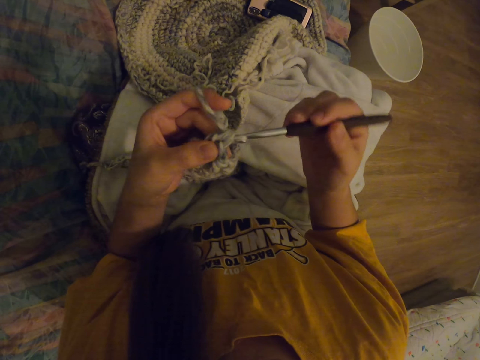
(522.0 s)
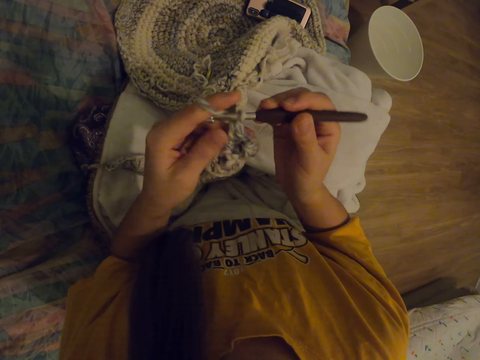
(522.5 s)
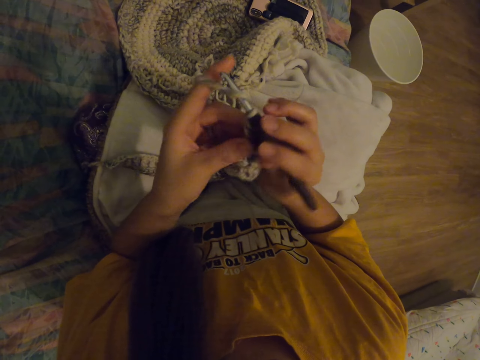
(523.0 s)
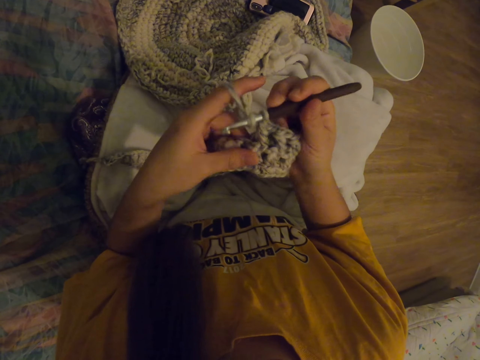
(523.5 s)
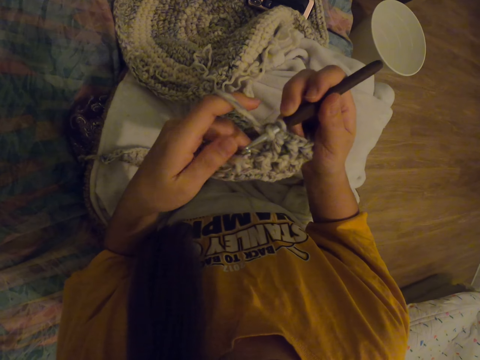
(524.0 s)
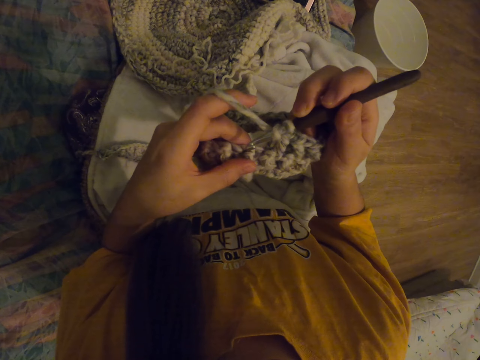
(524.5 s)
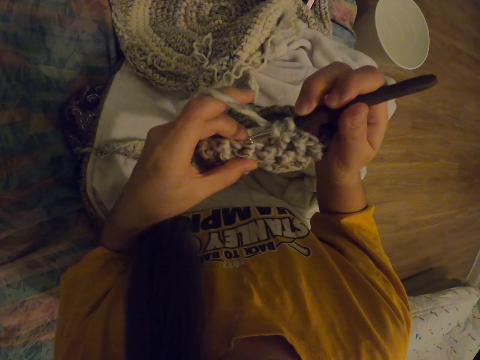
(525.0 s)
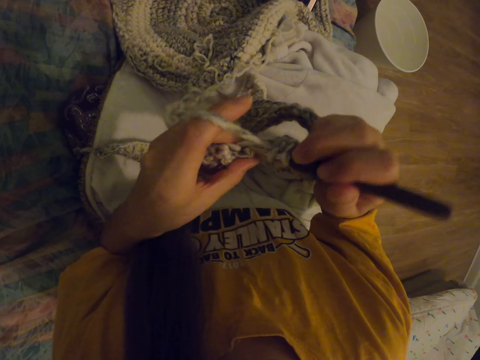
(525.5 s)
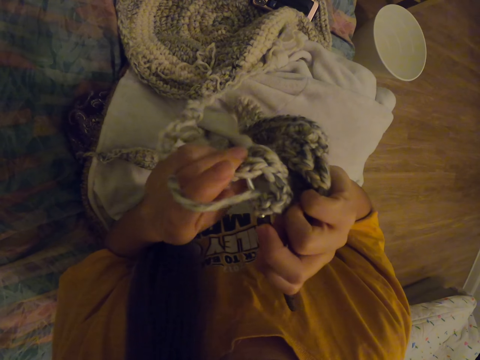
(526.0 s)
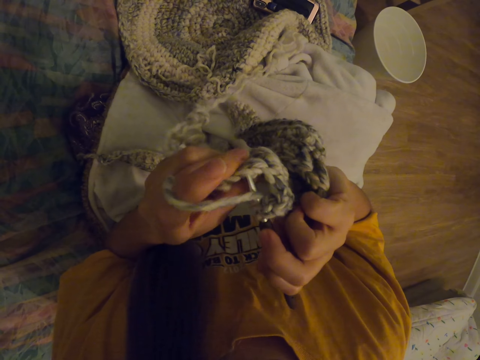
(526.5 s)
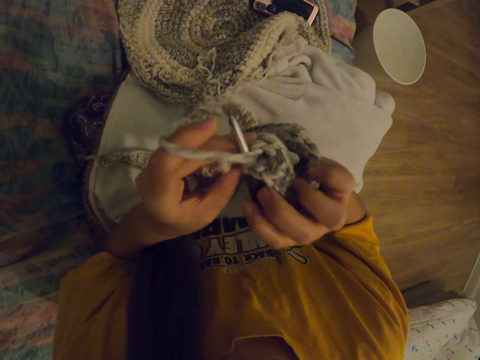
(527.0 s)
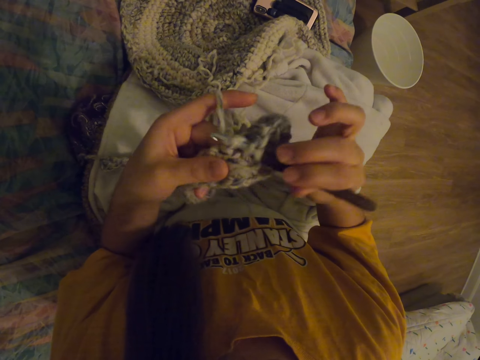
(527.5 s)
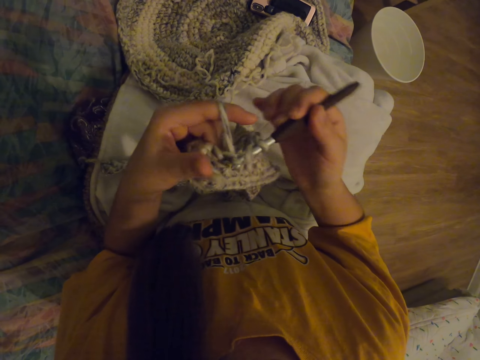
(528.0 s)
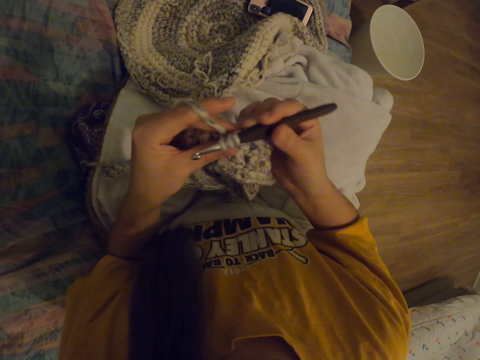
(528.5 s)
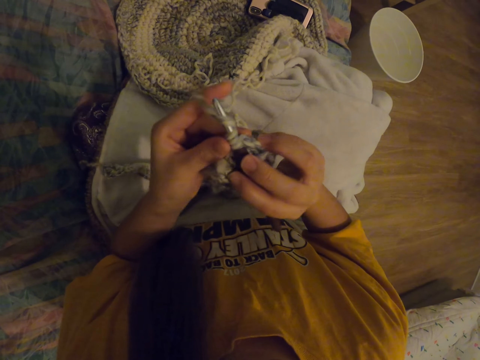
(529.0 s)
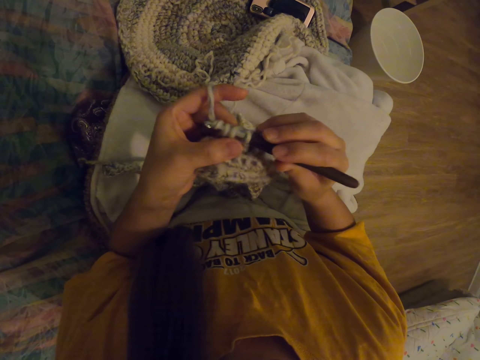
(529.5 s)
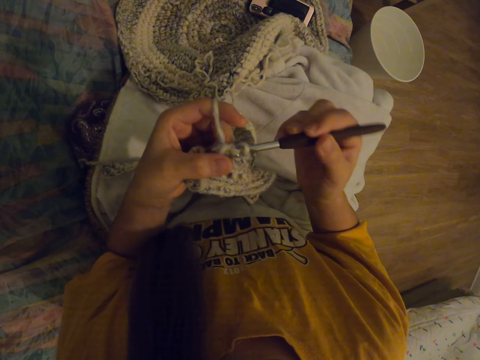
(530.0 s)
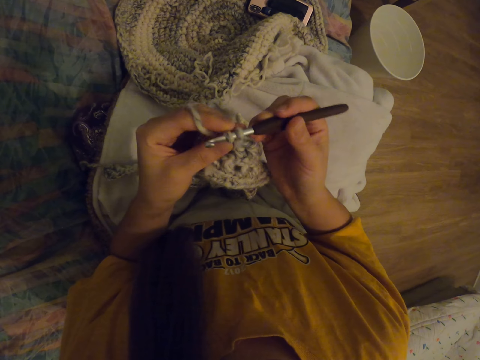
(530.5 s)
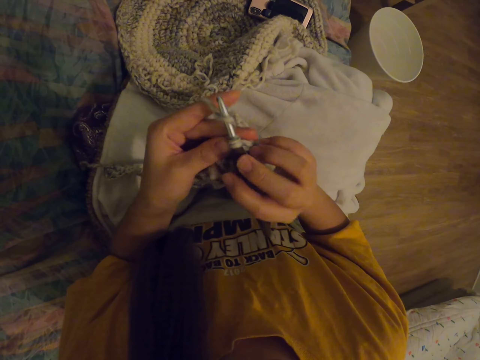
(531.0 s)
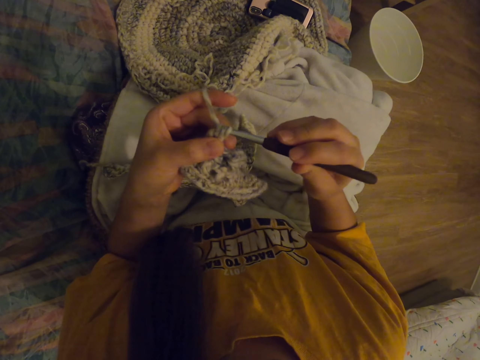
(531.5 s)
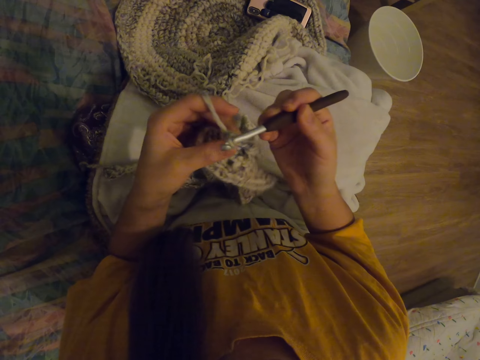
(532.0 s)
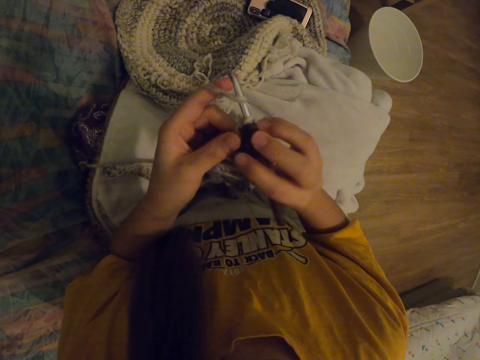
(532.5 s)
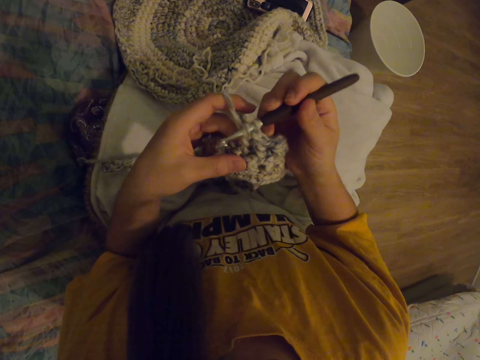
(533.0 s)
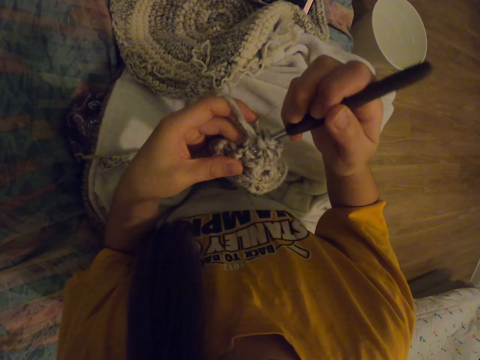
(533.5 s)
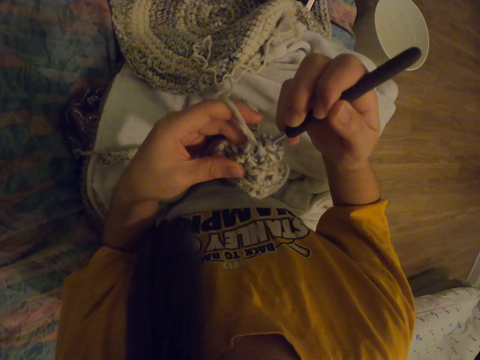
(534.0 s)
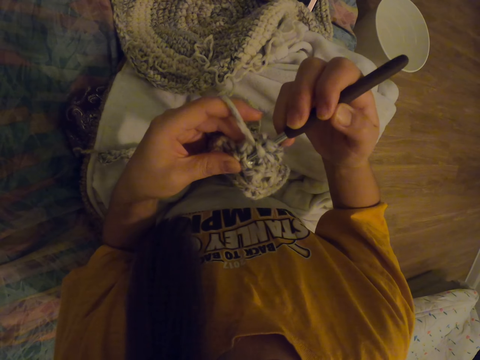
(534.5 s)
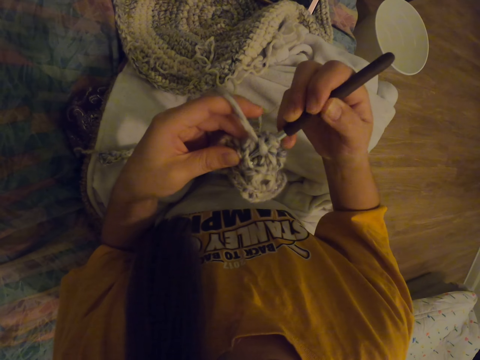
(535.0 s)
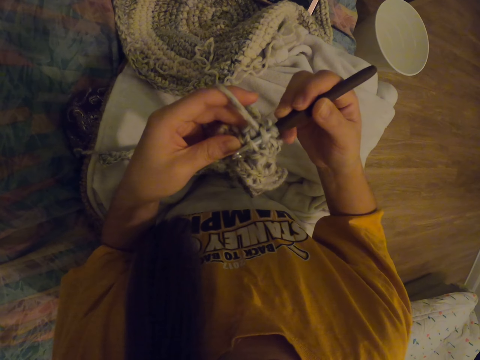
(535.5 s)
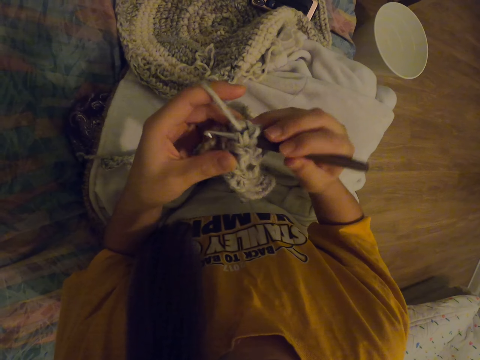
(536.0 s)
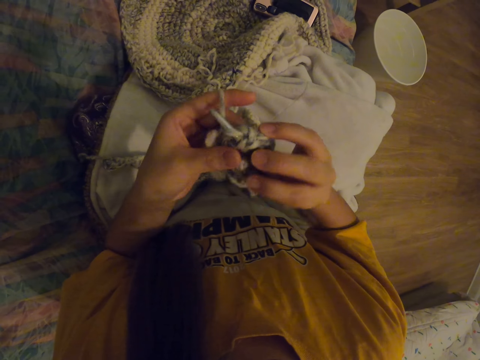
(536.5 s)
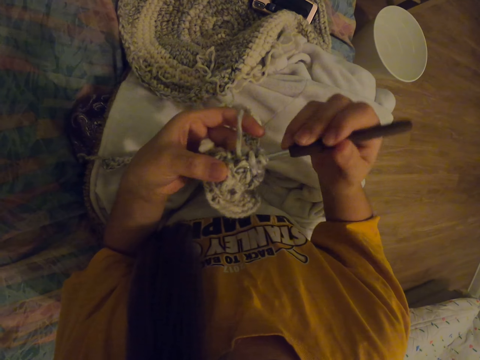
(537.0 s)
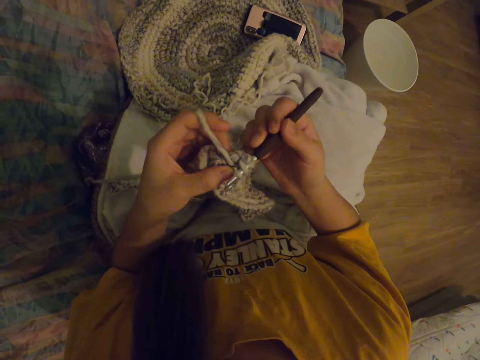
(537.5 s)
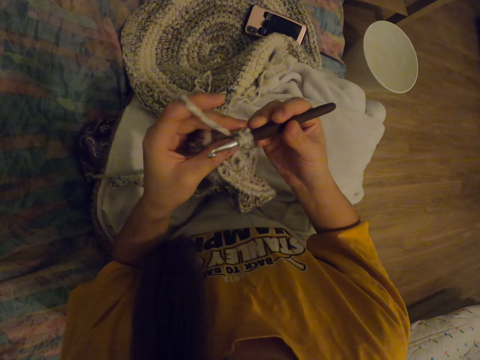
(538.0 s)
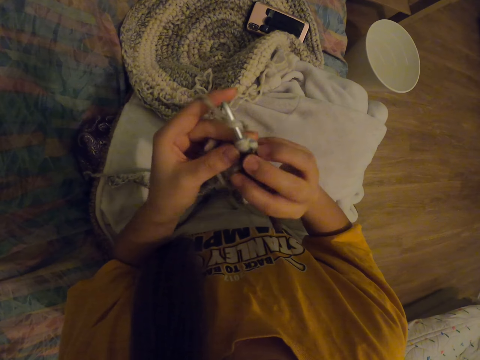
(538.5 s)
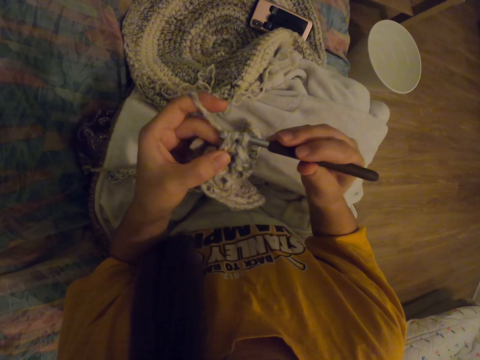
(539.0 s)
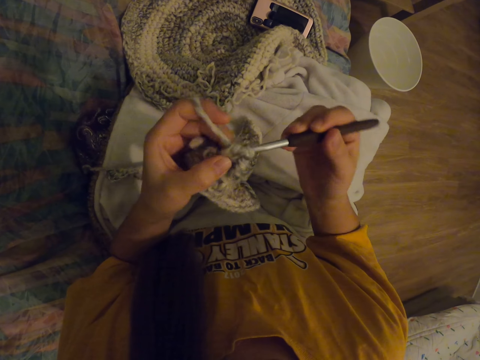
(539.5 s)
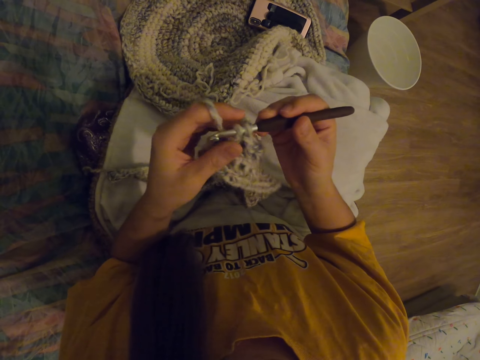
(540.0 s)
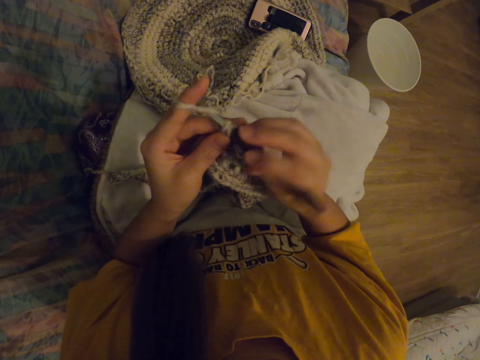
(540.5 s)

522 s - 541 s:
The camera wearer inserts the crochet hook needle into the woolen piece. They pull a wool rope with the crochet hook needle. They insert the crochet hook needle into the woolen piece. They pull the wool rope with the crochet hook needle.

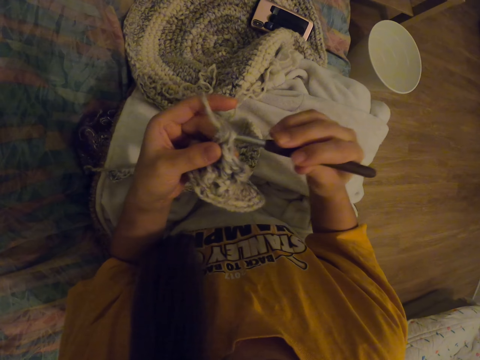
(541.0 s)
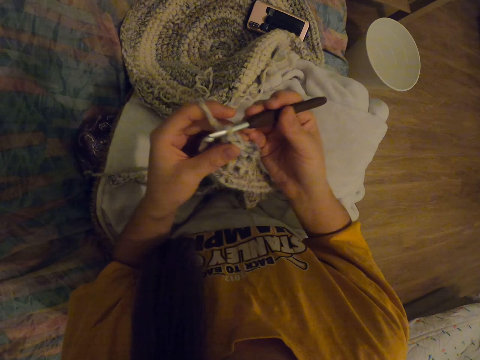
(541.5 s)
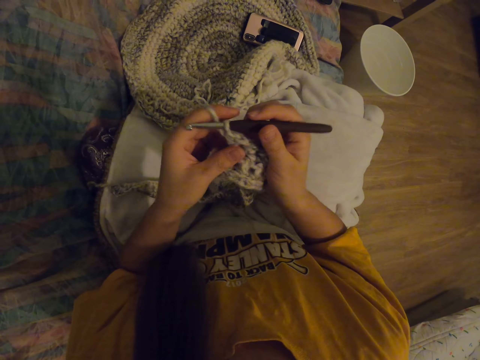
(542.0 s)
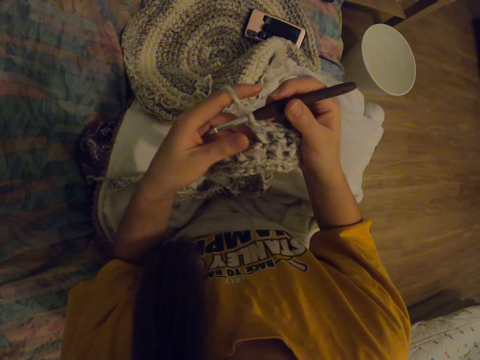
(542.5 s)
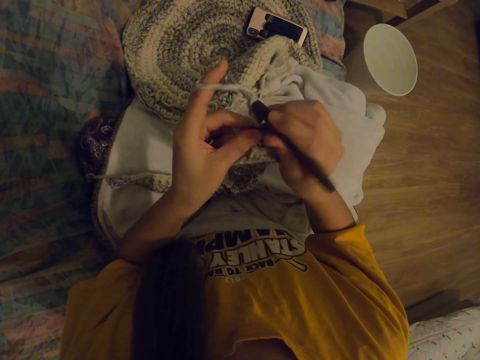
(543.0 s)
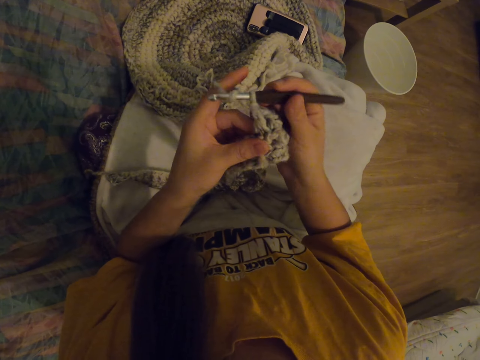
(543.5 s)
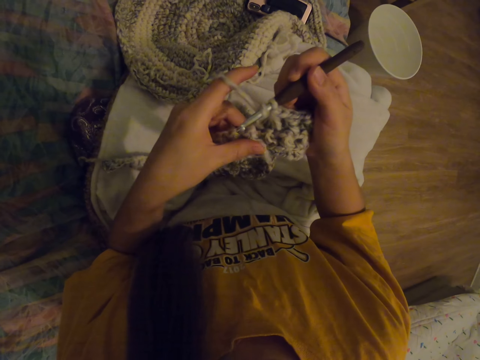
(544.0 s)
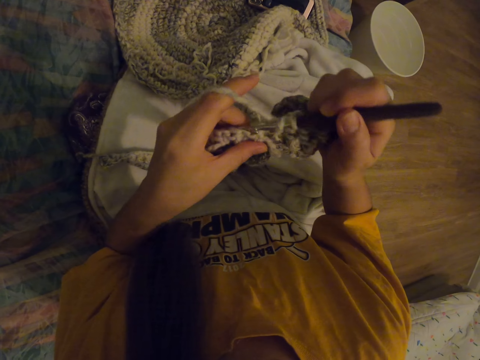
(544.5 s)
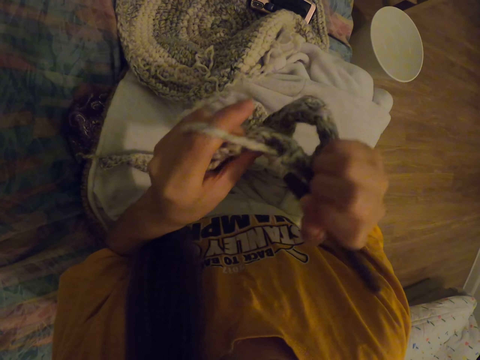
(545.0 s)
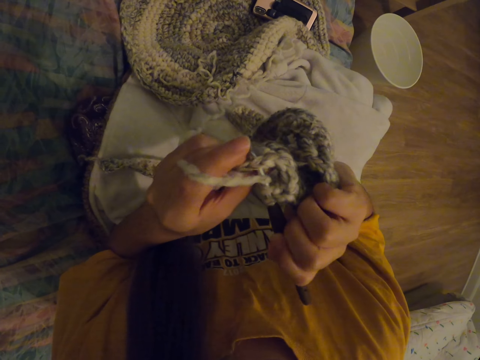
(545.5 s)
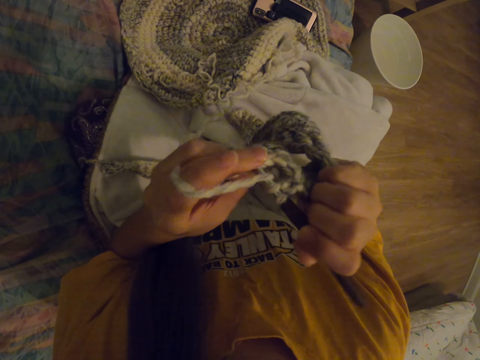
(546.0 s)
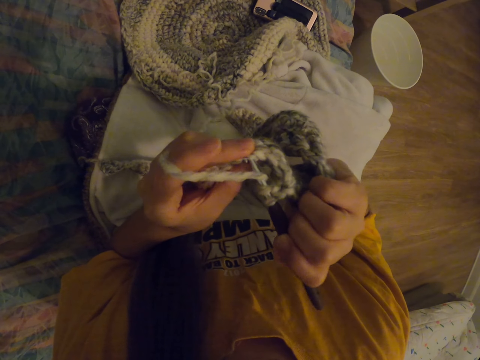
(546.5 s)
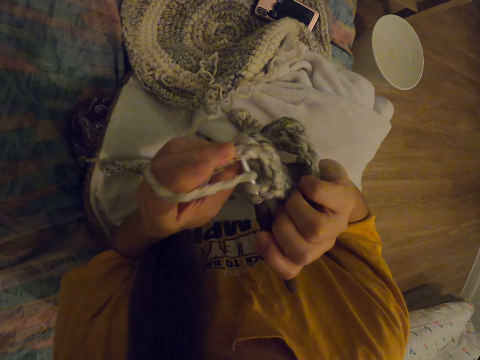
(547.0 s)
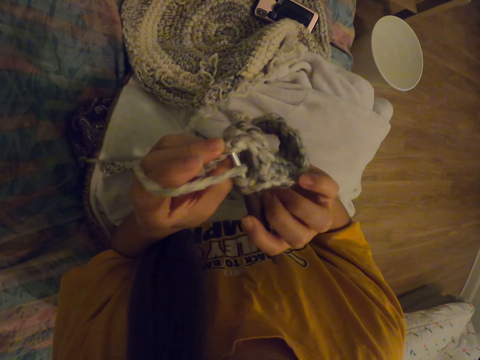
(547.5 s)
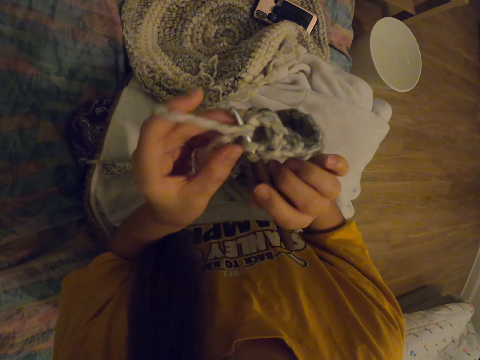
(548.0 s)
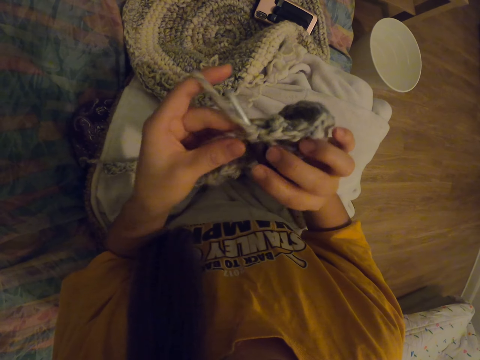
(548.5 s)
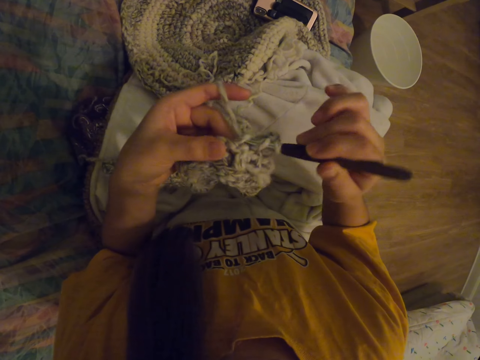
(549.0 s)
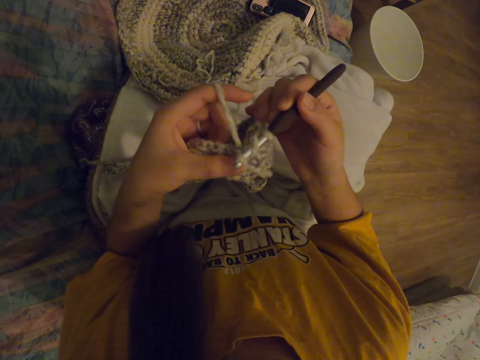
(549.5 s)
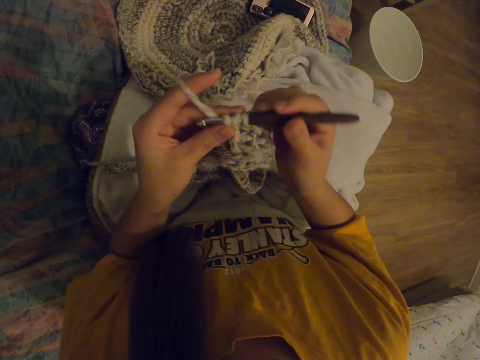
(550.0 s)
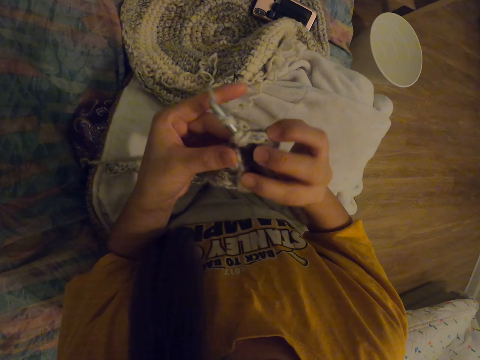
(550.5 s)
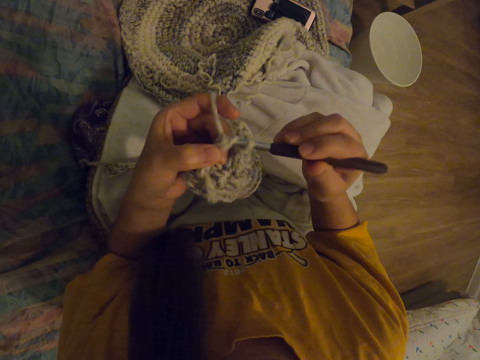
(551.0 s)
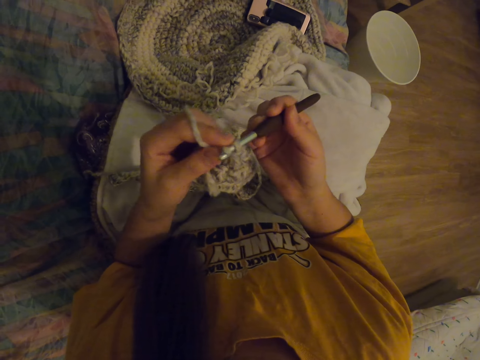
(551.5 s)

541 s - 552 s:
The camera wearer inserts the crochet hook needle into the woolen piece. They pull a wool rope with the crochet hook needle.
